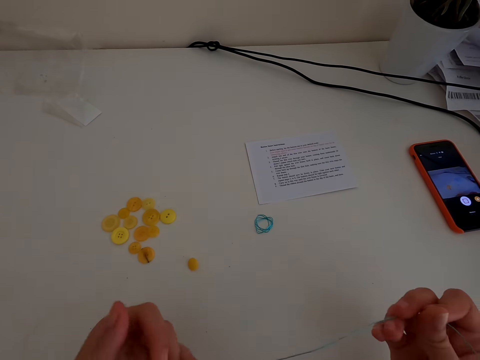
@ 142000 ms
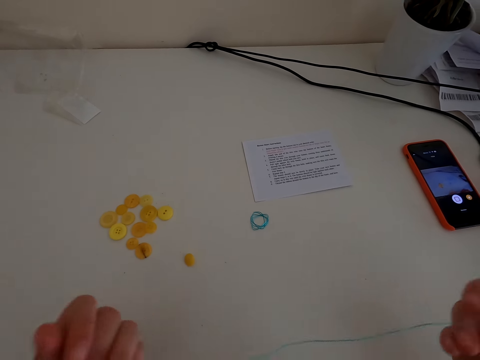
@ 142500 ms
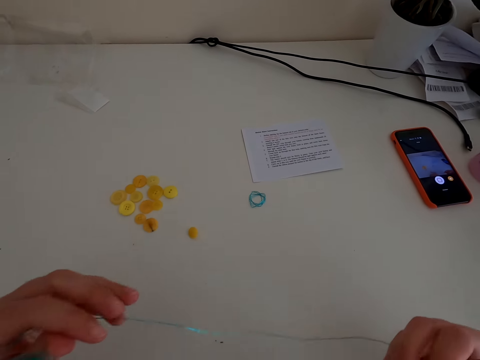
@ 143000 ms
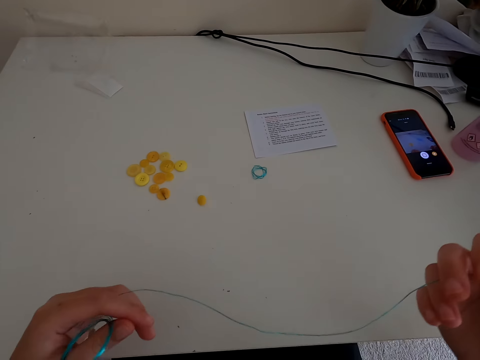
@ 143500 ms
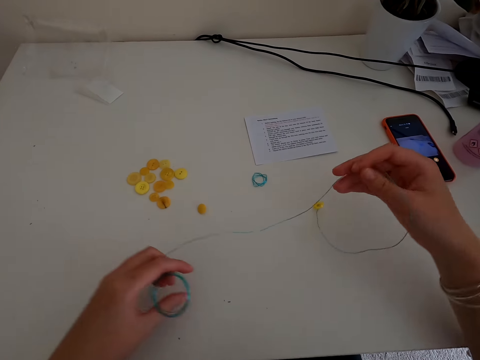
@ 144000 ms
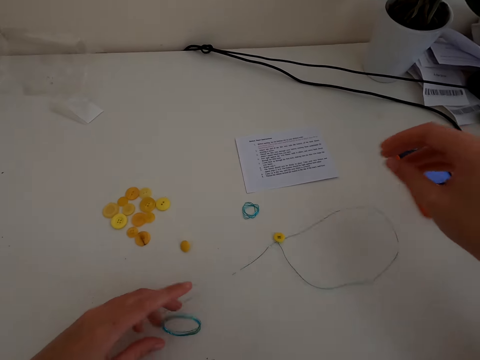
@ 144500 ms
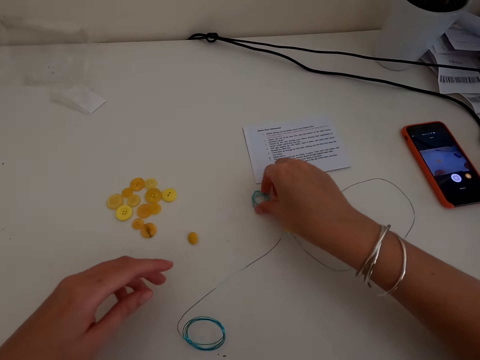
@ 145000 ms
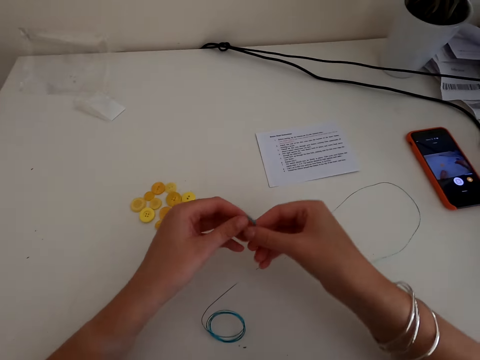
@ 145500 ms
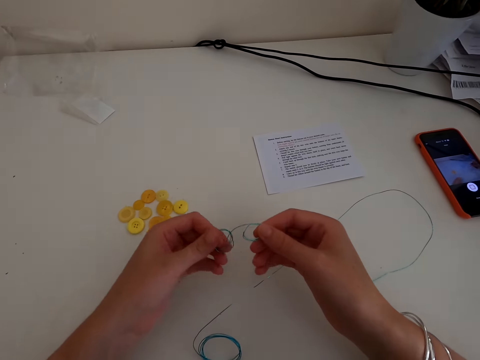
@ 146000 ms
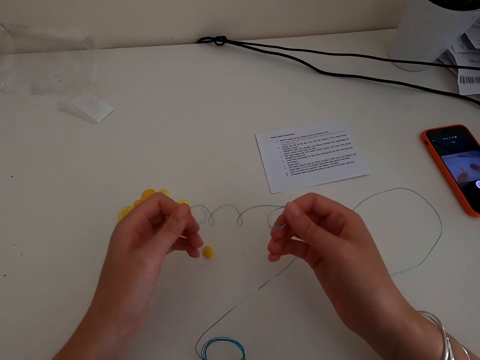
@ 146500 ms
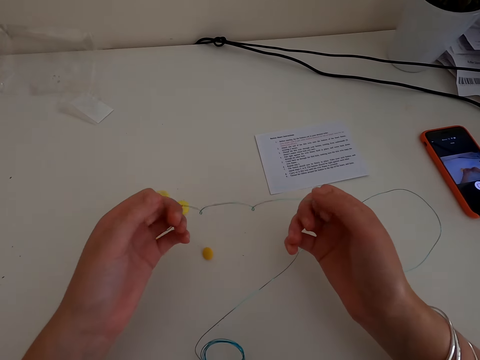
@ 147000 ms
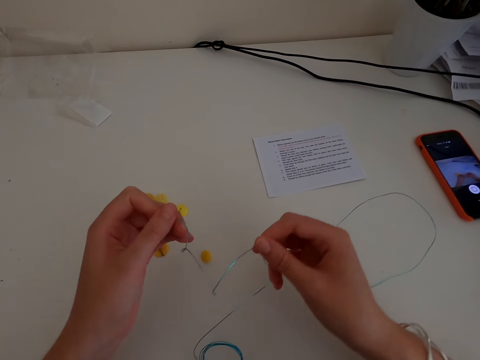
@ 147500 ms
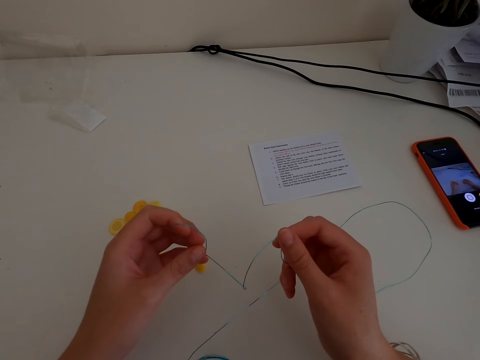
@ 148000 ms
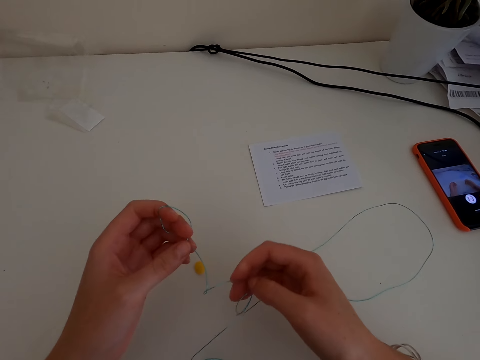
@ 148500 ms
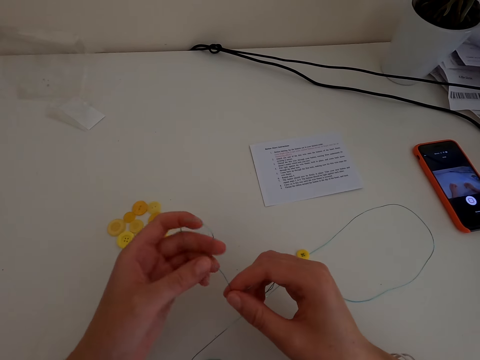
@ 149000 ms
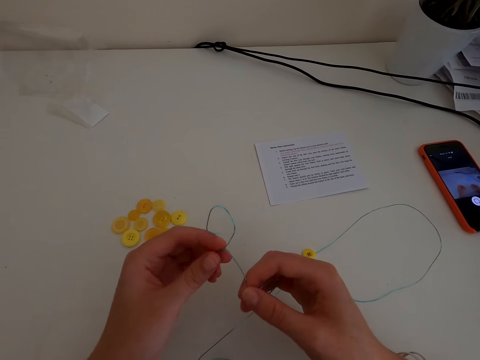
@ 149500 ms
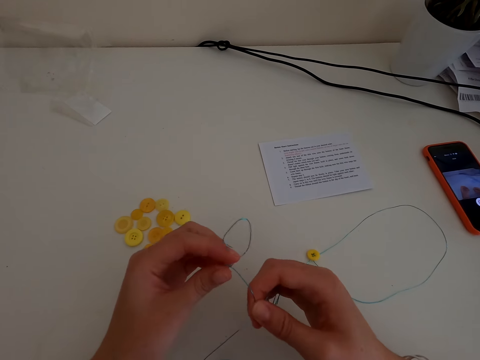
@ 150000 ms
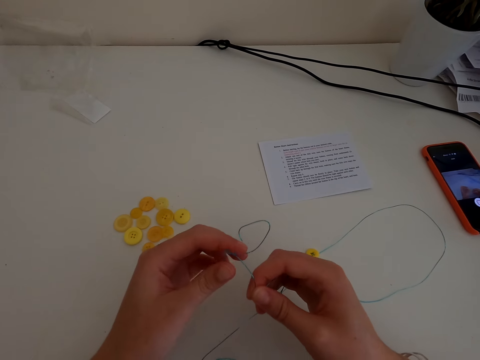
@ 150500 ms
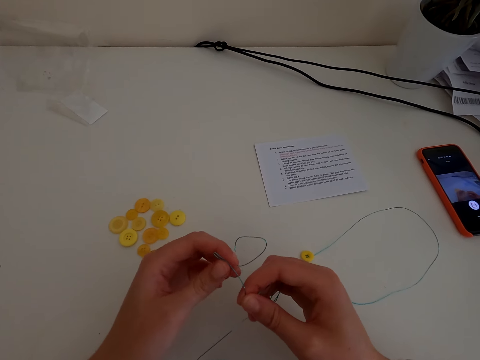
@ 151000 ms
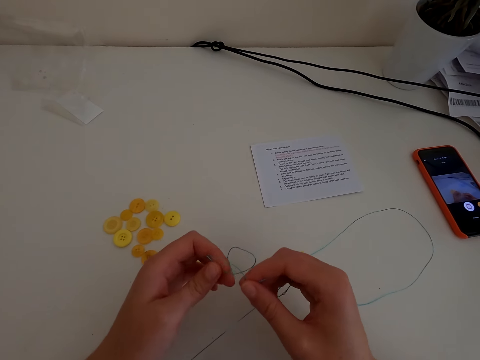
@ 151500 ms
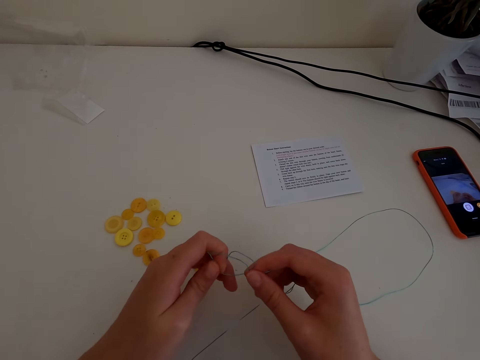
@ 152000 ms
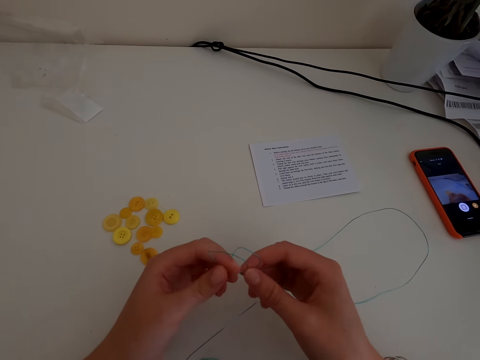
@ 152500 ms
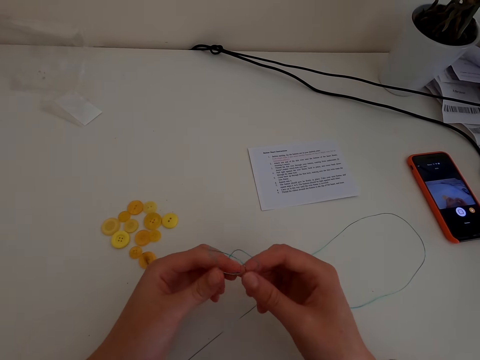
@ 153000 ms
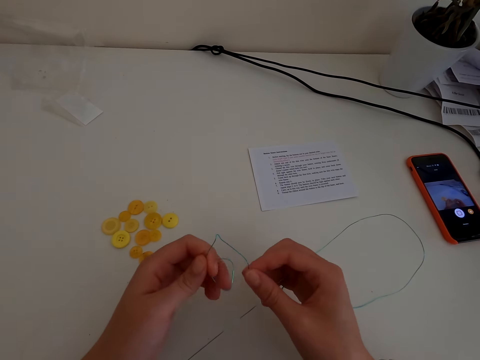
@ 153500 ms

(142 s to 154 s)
The camera wearer puts the thread on the table. They pick up a thread. They straighten the wire stringer. They unfold the thread.

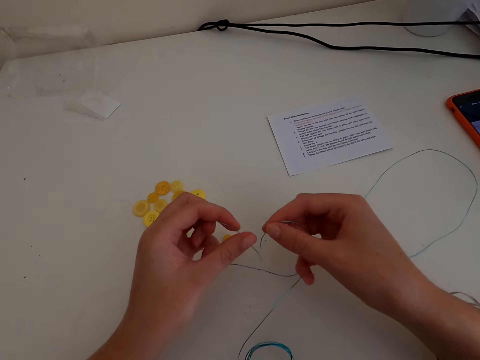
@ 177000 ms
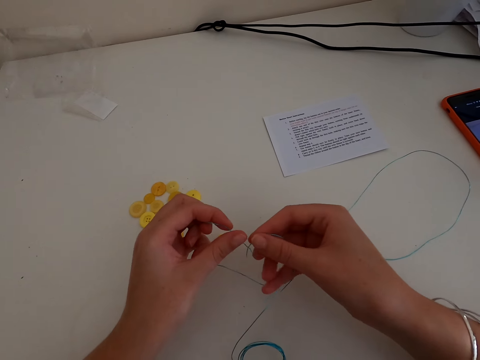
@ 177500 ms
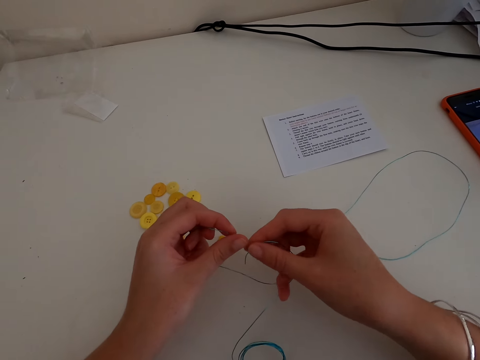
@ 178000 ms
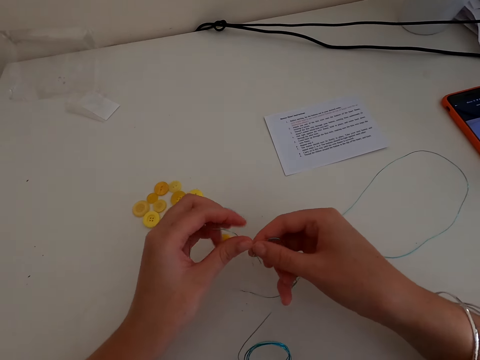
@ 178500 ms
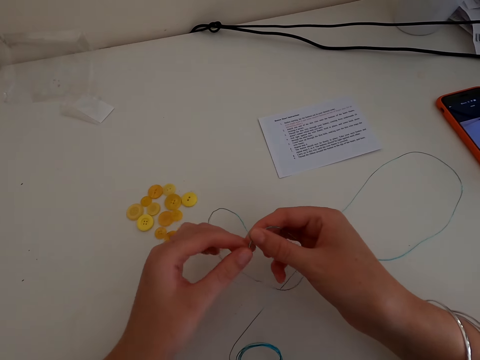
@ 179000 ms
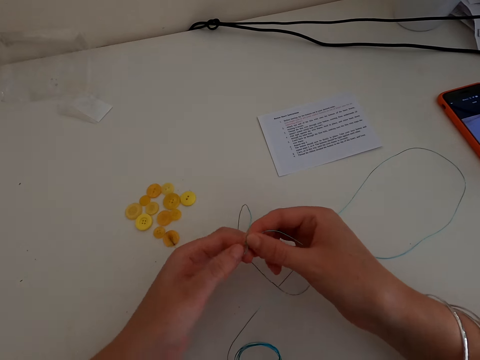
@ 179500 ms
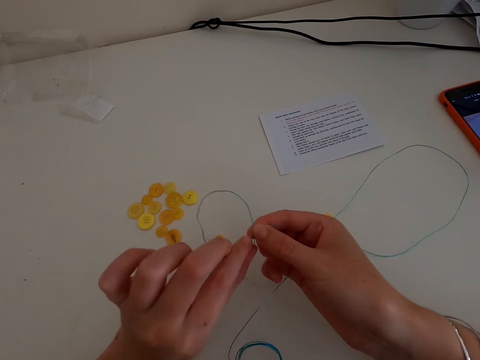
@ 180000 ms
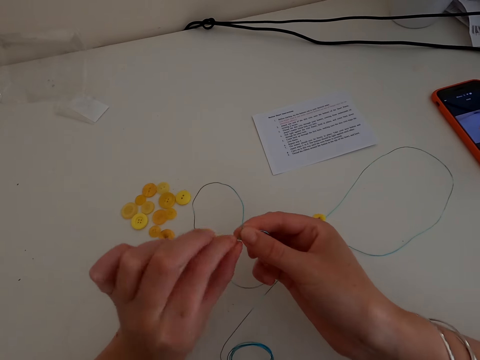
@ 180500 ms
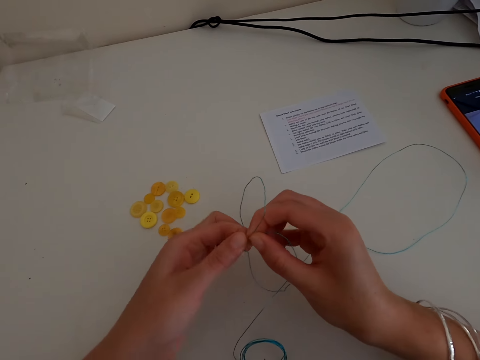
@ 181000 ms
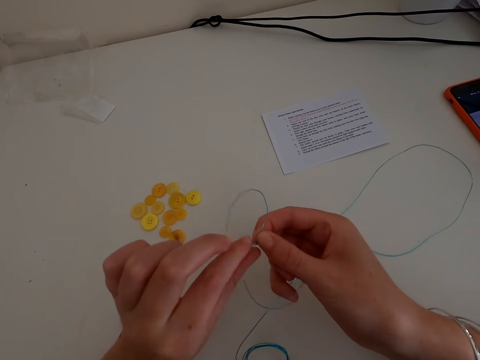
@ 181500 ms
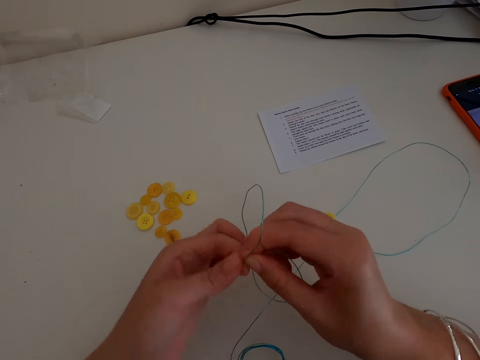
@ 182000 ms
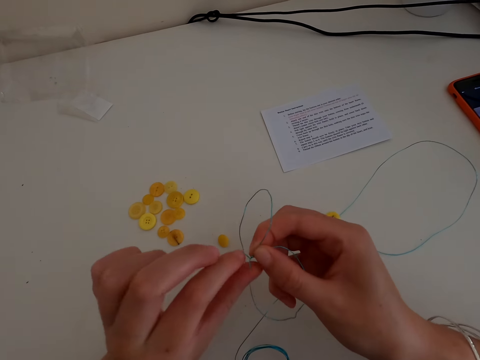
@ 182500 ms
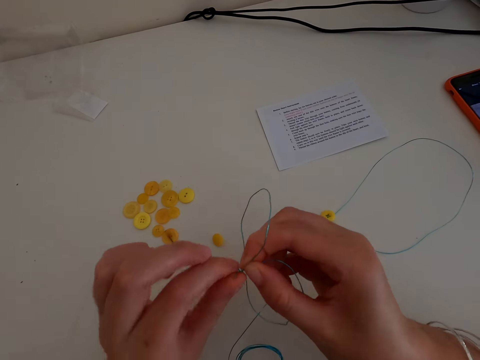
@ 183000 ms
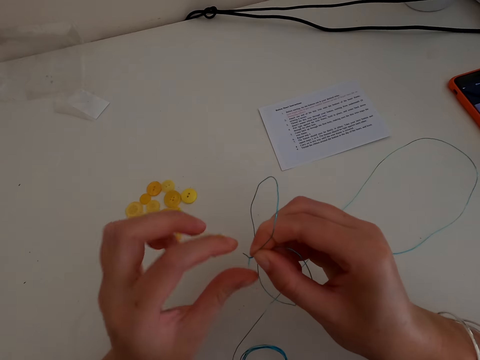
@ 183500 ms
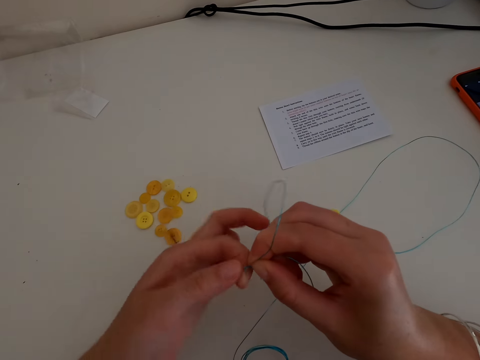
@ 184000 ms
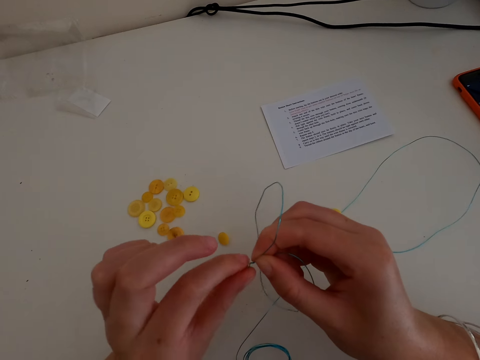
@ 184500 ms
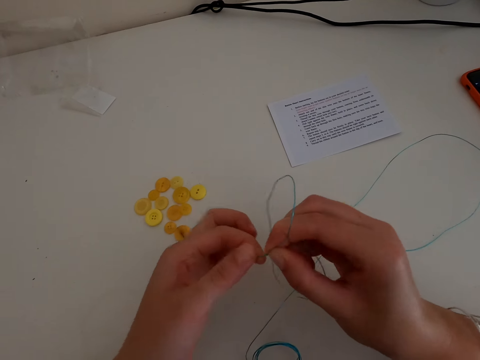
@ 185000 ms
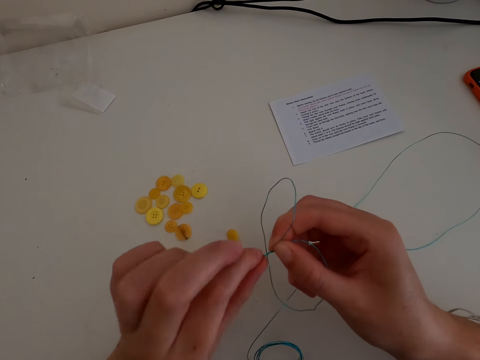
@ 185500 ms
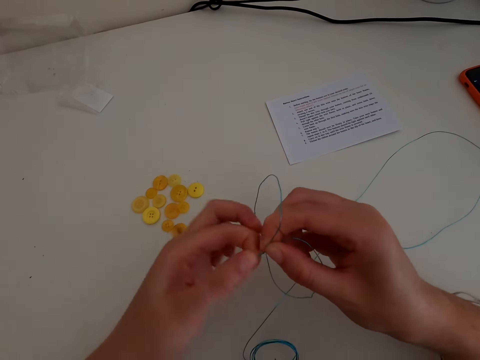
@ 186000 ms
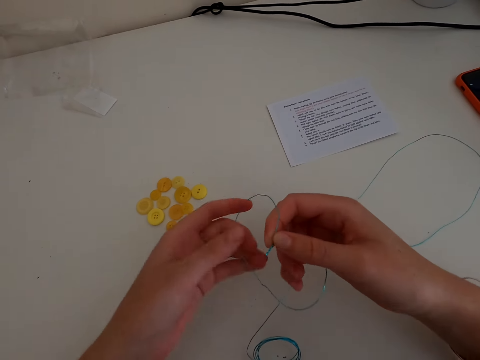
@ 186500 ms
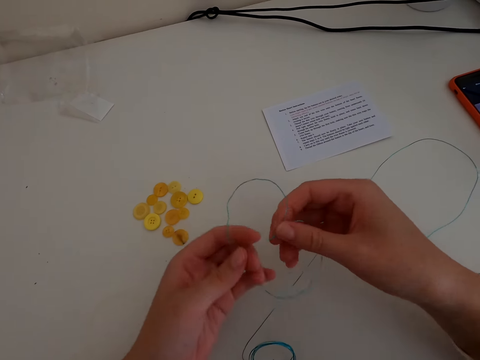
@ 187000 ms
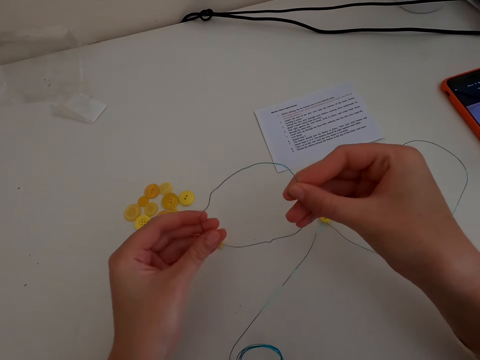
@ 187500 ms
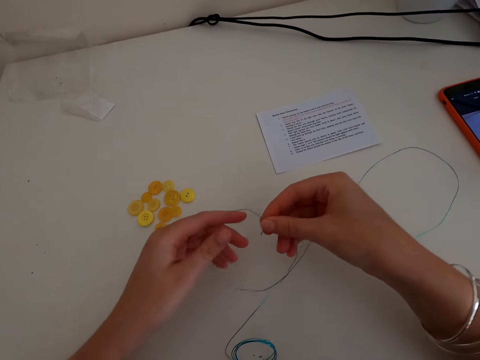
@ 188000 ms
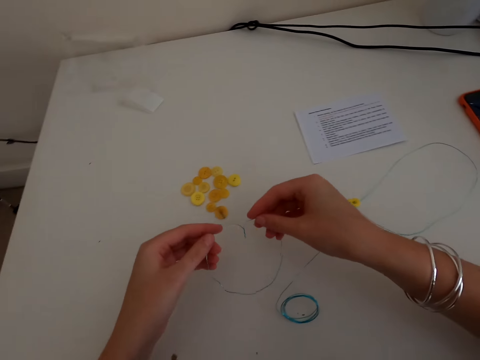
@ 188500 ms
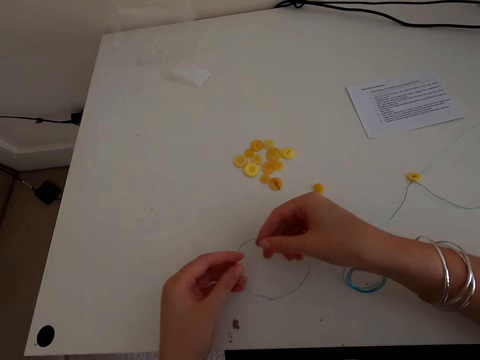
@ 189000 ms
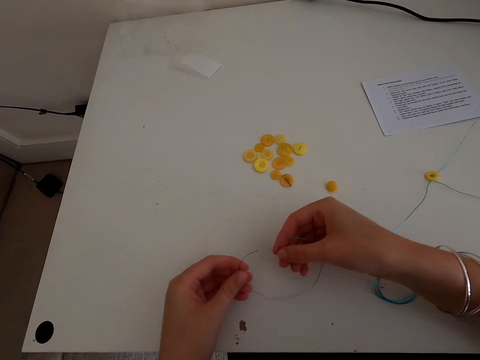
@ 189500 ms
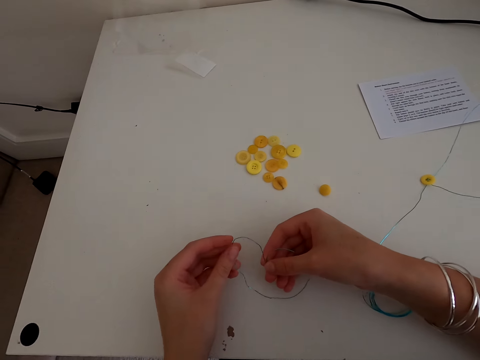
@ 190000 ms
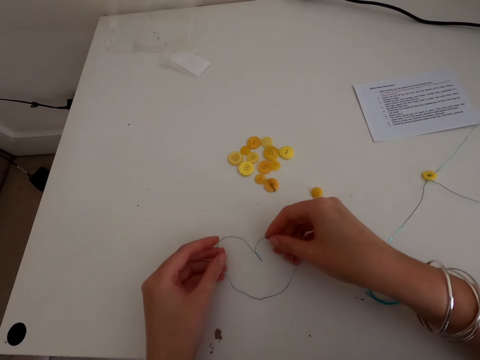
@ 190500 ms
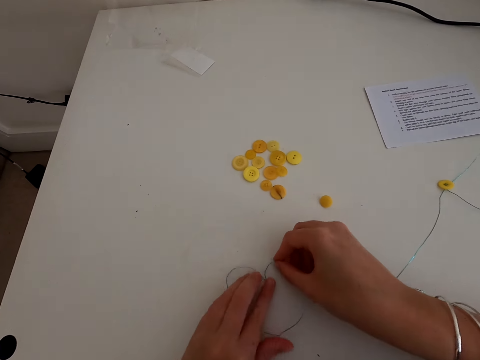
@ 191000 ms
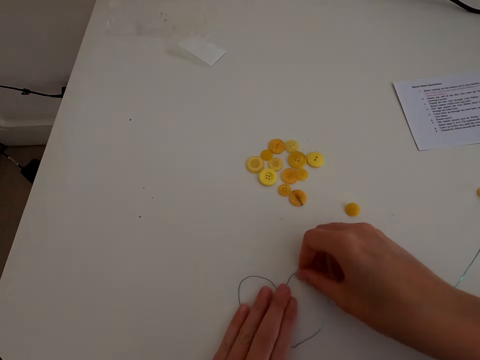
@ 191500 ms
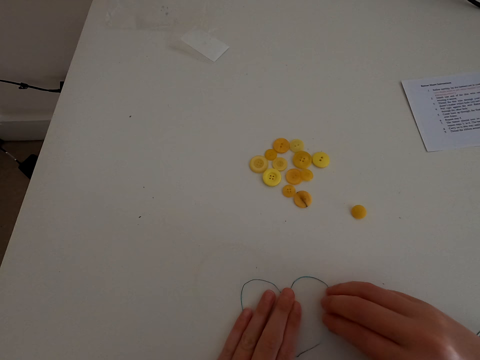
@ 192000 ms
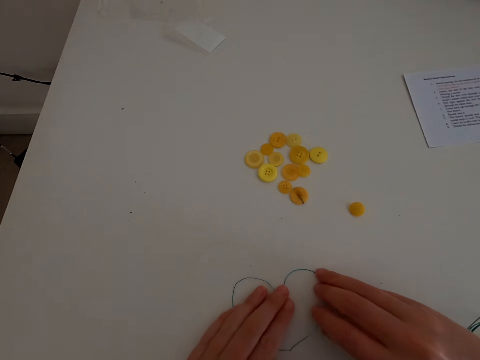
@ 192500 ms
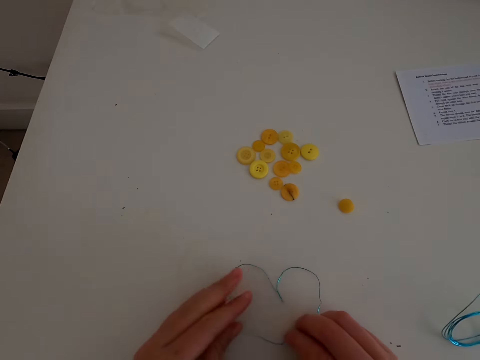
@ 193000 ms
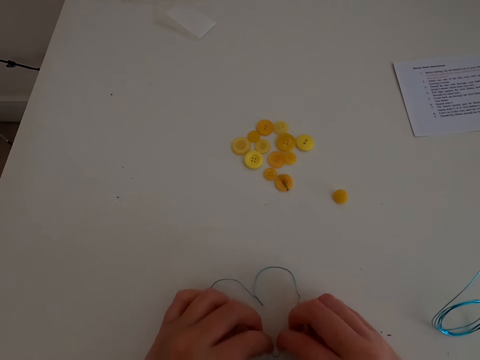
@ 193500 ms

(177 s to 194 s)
The camera wearer makes the thread into a shape.
